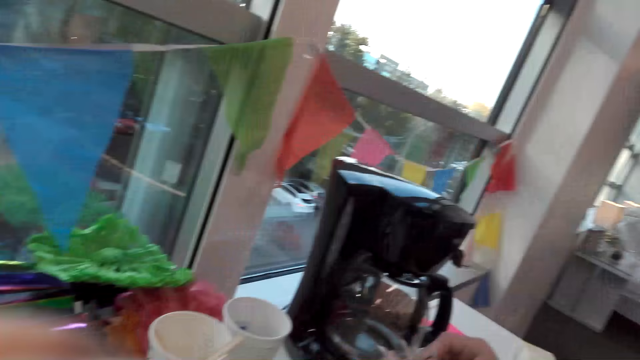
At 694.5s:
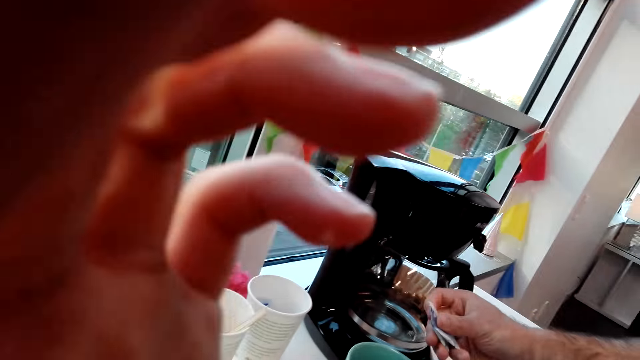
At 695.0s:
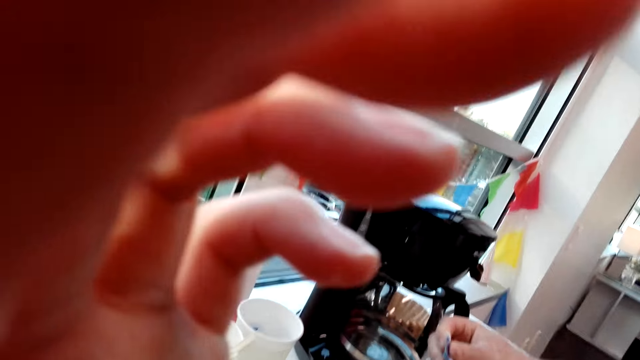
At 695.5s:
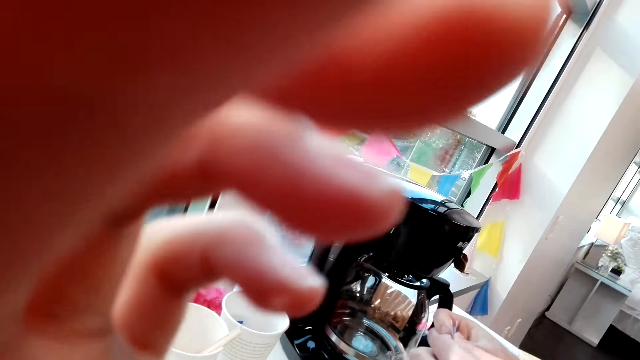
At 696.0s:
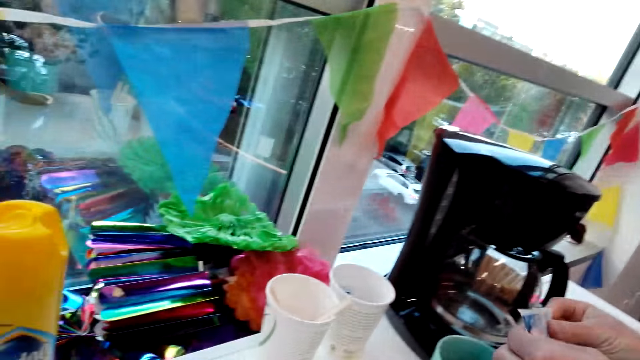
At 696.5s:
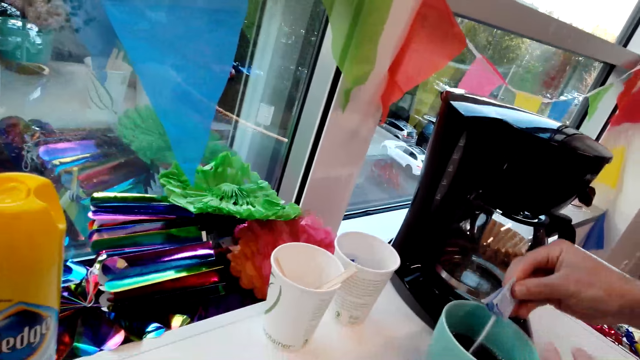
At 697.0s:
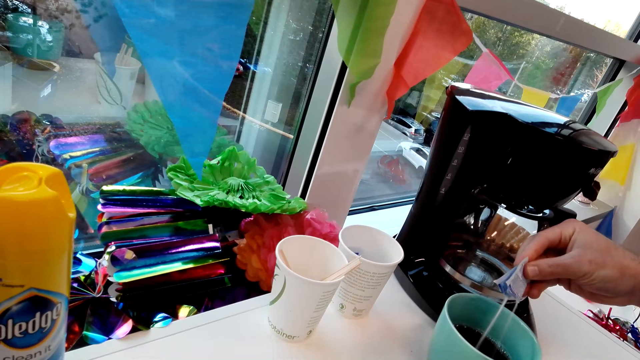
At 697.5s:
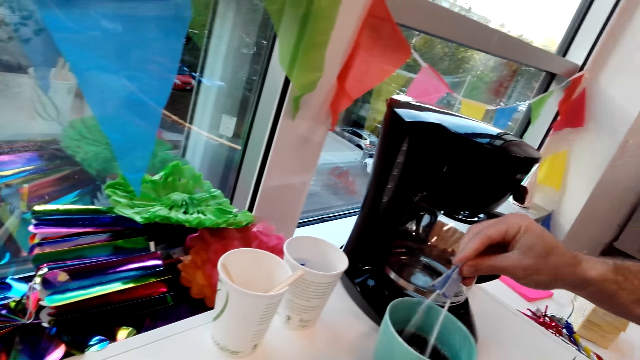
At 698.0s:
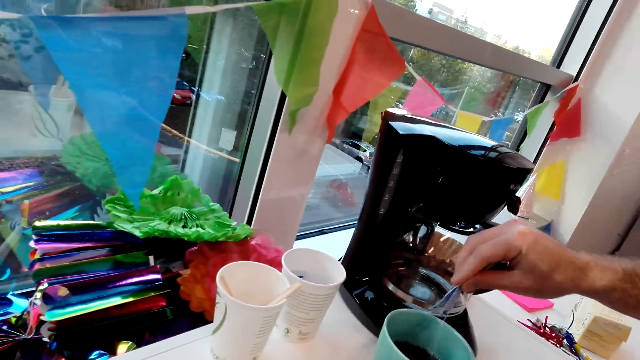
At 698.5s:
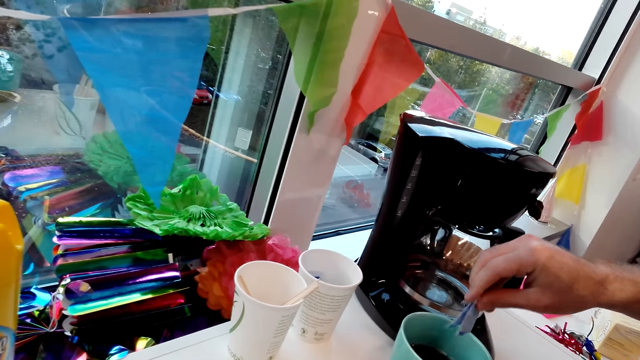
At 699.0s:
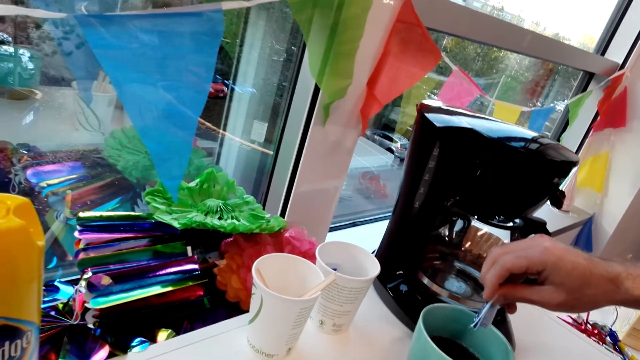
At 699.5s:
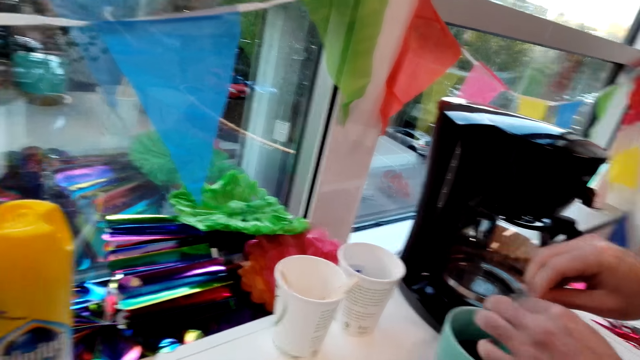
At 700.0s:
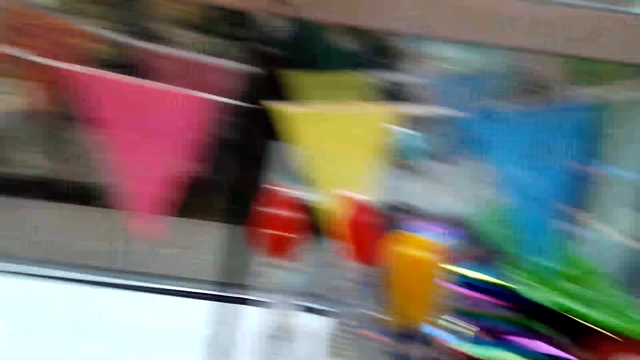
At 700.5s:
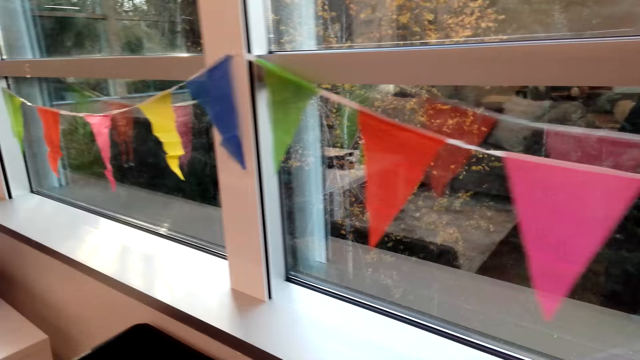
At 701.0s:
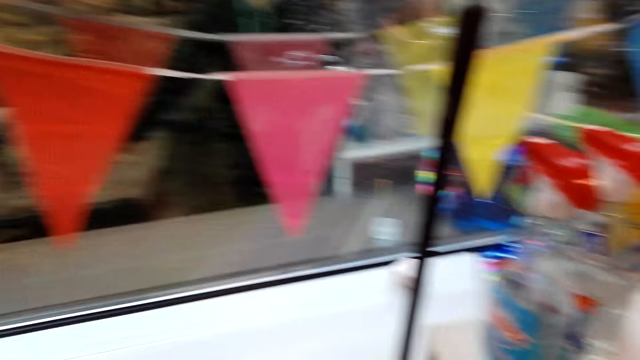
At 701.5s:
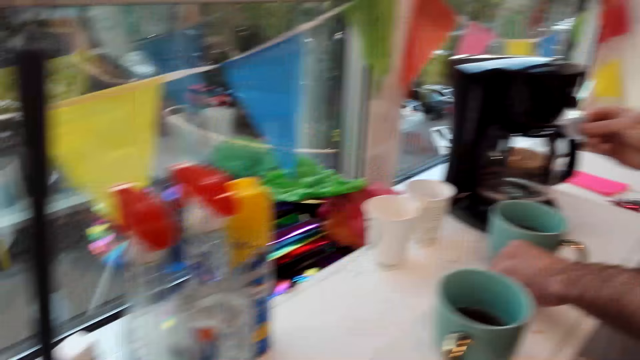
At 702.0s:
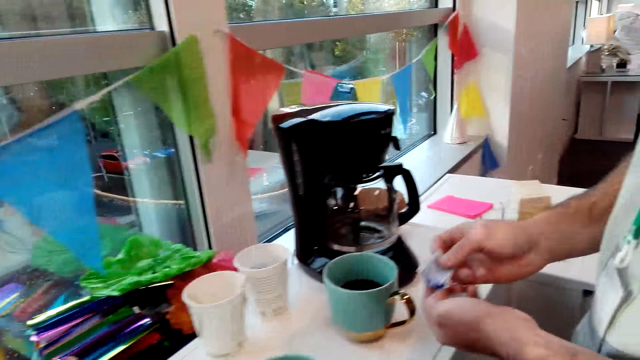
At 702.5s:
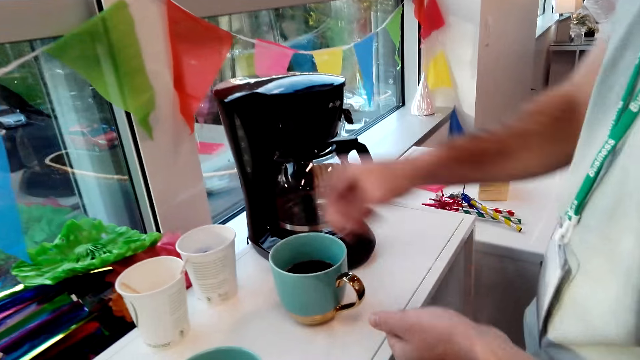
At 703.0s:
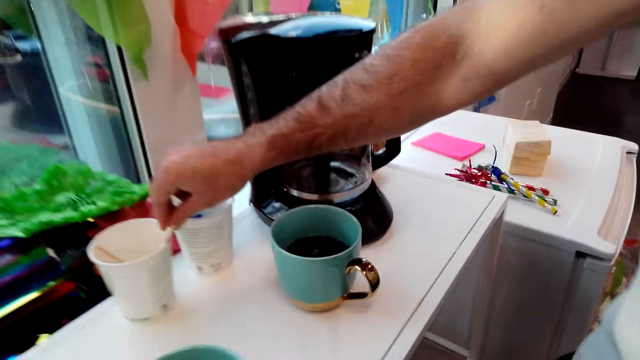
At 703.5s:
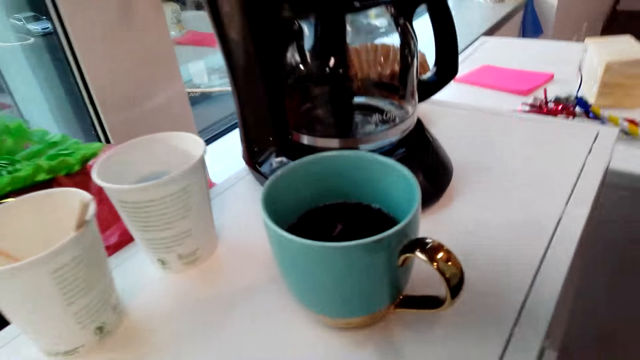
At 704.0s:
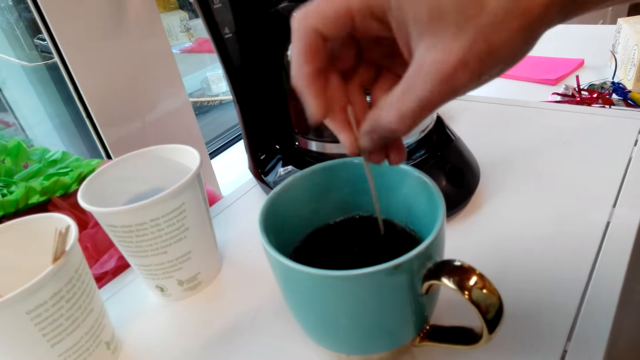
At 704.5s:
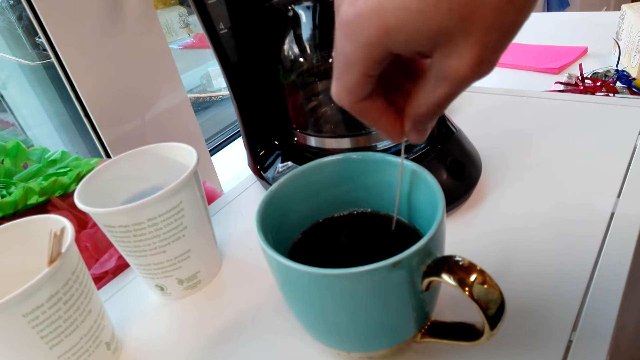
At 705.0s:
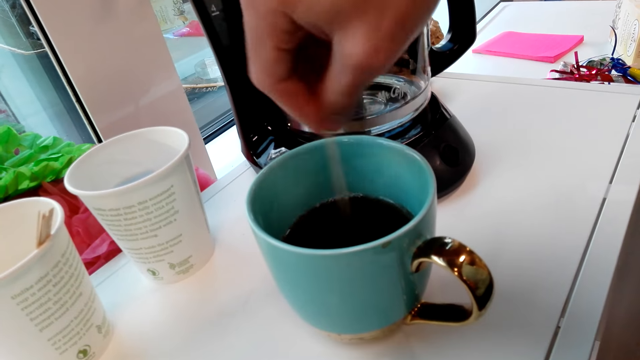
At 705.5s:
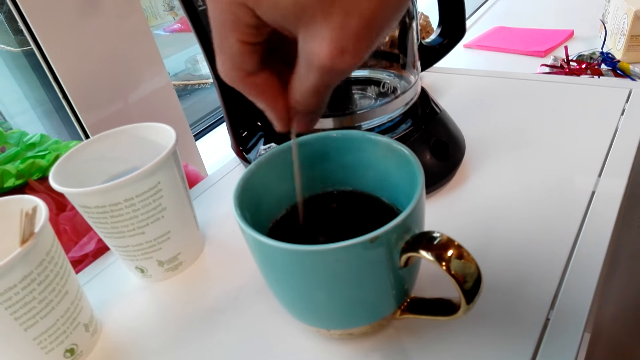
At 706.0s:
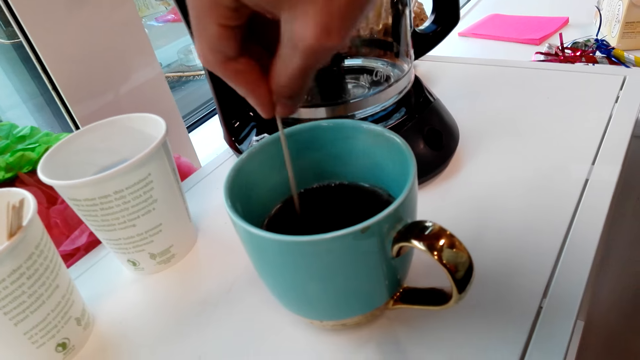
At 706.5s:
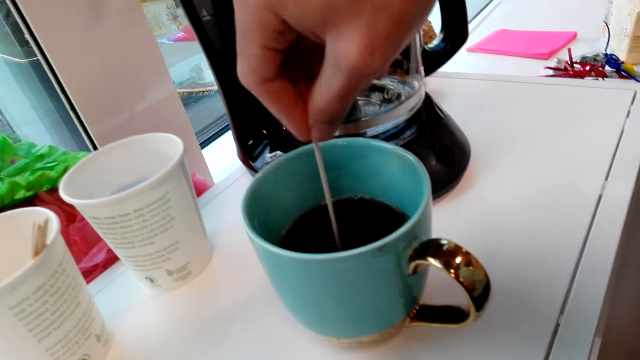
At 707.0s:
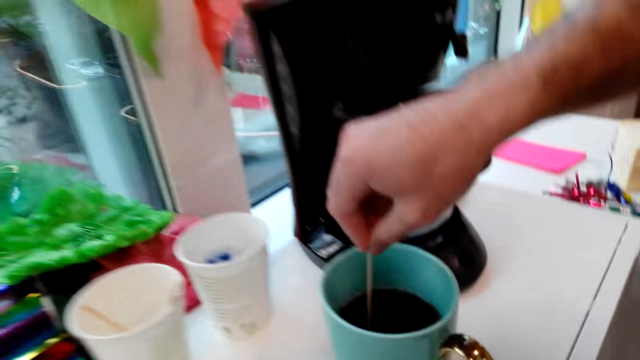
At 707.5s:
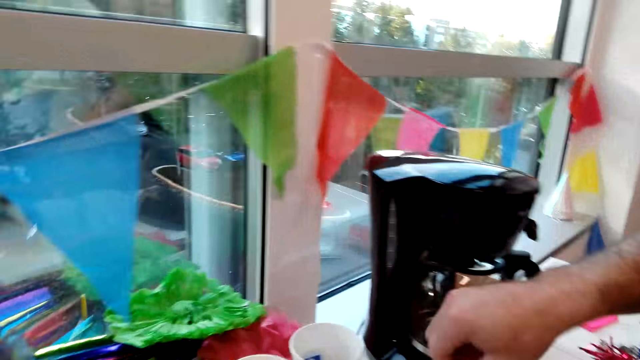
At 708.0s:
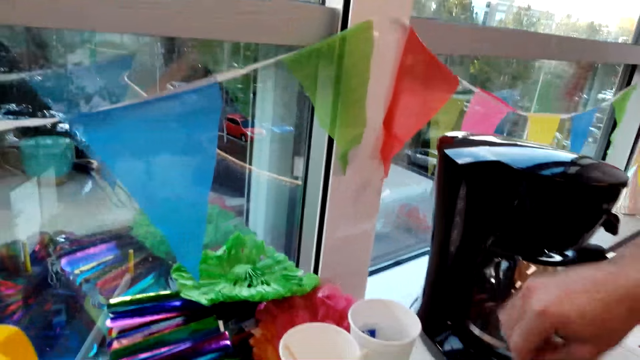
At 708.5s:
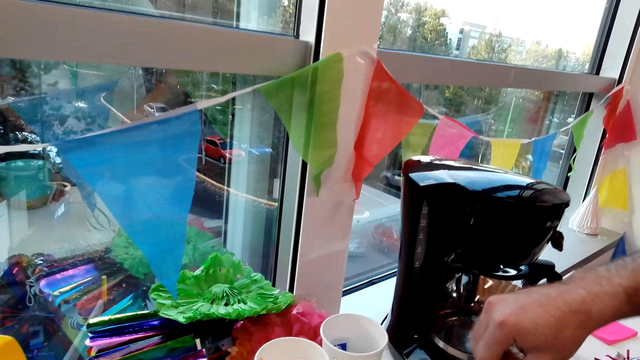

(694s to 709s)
A man puts sugar in the coffee. The camera wearer turns around the room. They put something in the cup. They turn around the room. They pick up a stirring stick. The man stirs the coffee. The camera wearer stirs the coffee.

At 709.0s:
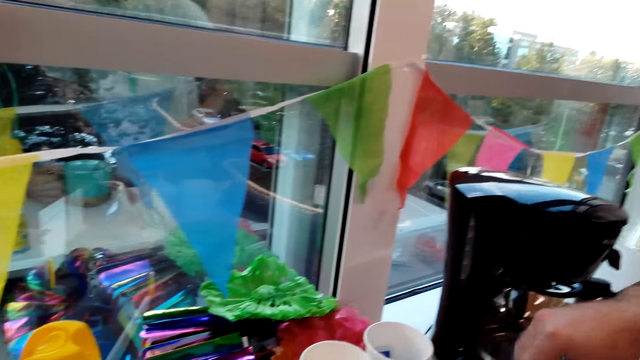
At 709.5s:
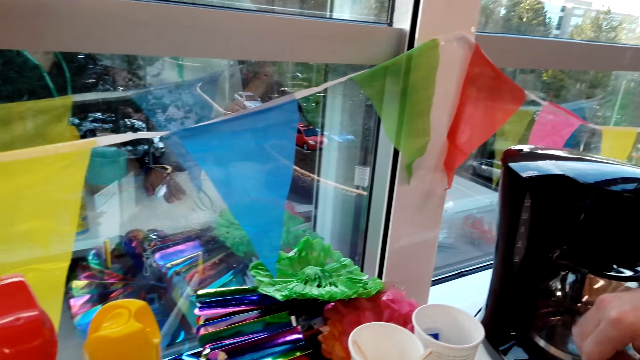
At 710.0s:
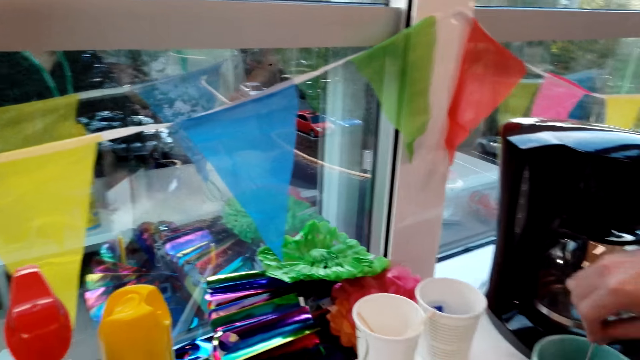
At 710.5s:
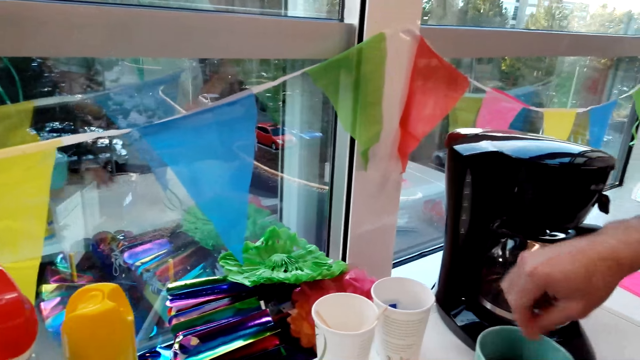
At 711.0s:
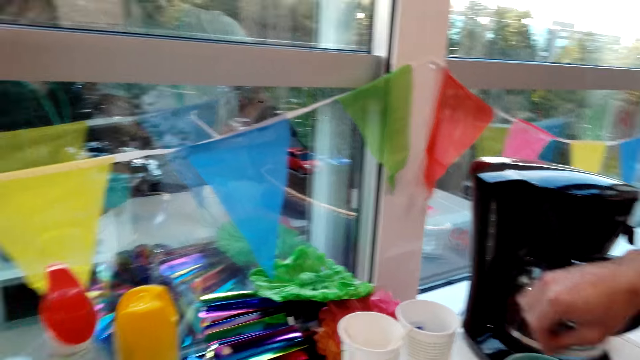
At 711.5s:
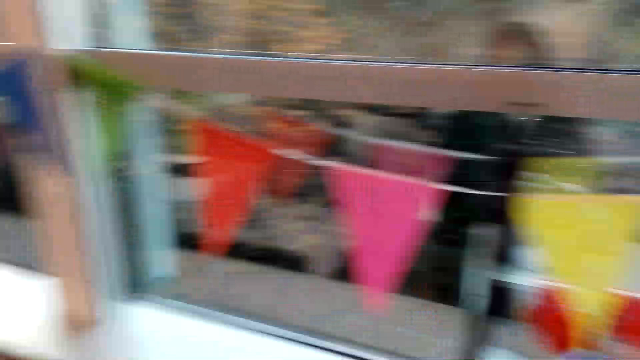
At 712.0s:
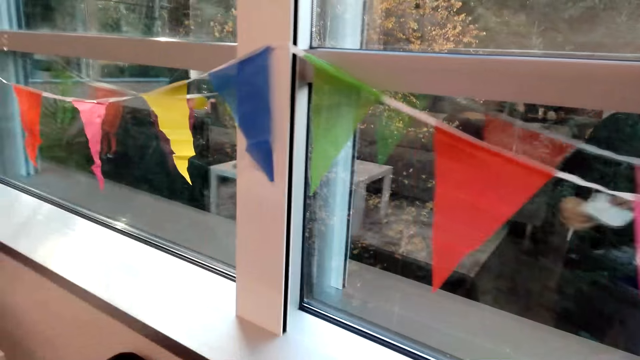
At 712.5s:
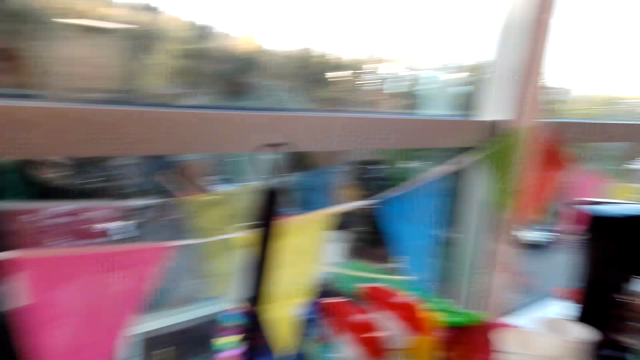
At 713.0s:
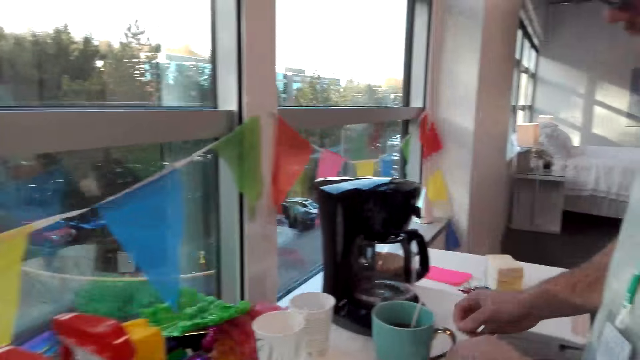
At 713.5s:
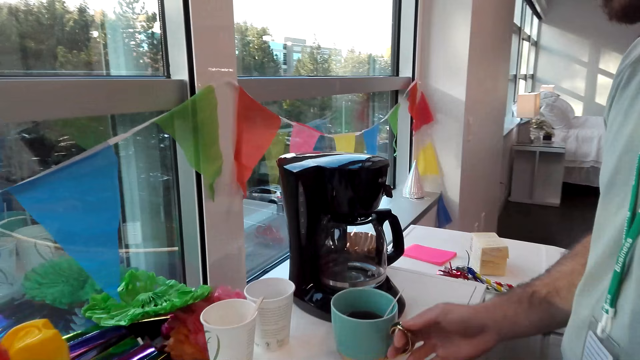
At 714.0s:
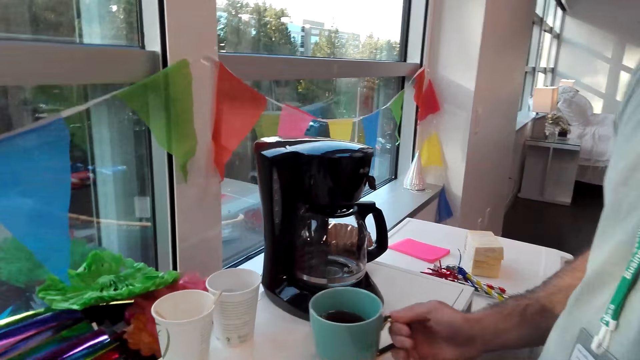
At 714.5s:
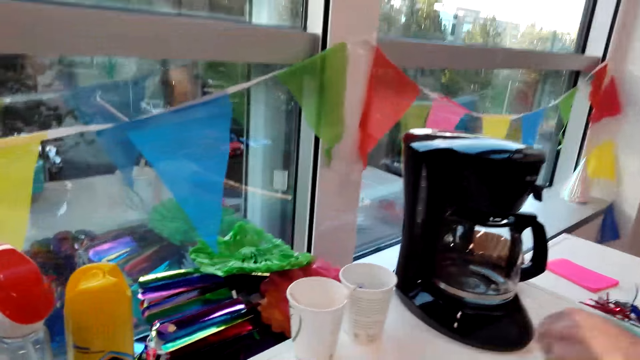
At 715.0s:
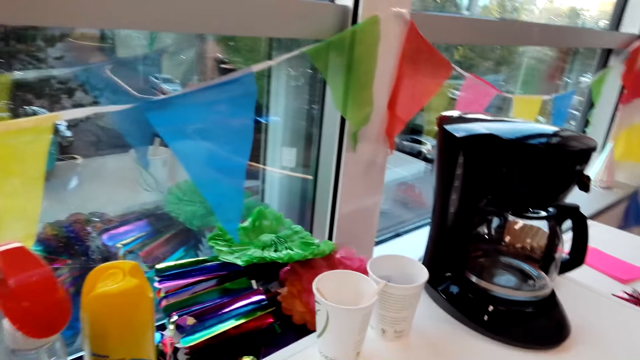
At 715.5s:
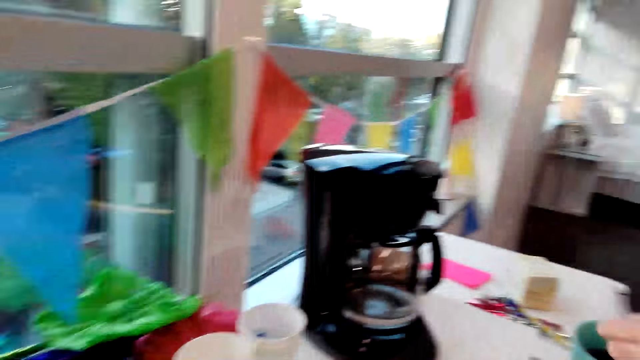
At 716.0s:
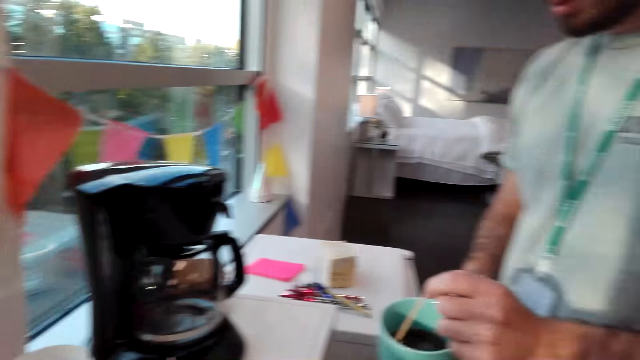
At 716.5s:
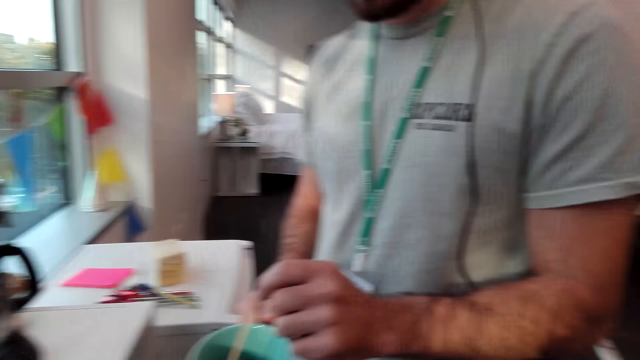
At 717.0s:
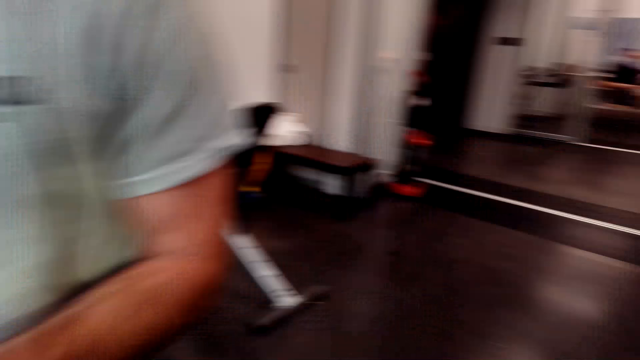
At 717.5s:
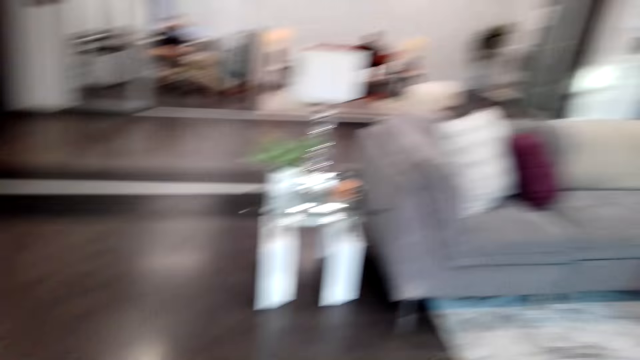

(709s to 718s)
The camera wearer walks around the room. A man picks up a cup. The camera wearer walks around the room. The man holds the coffee cup.
